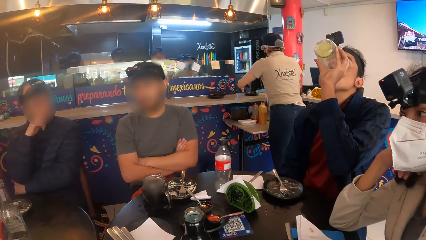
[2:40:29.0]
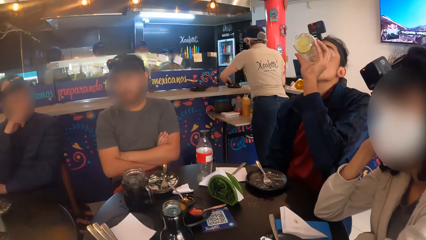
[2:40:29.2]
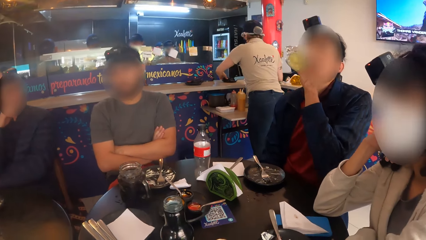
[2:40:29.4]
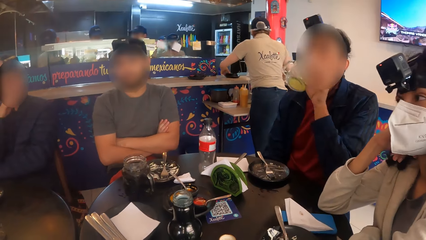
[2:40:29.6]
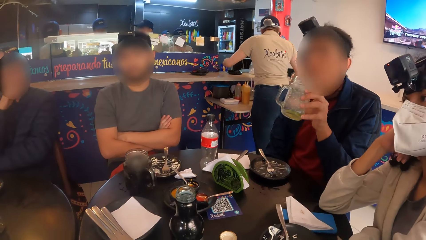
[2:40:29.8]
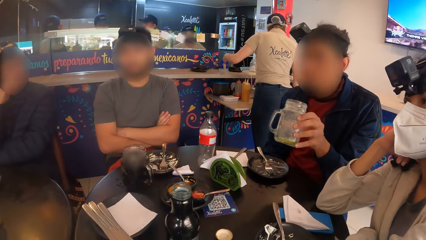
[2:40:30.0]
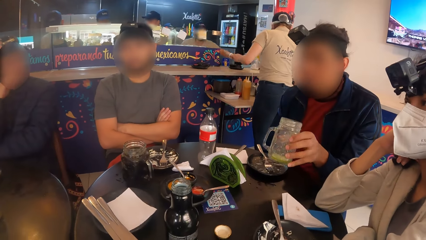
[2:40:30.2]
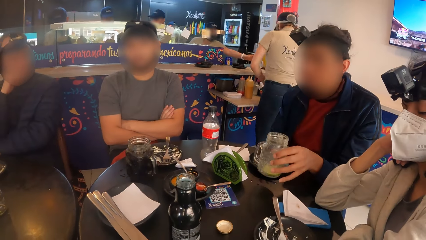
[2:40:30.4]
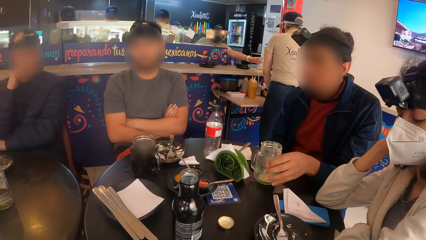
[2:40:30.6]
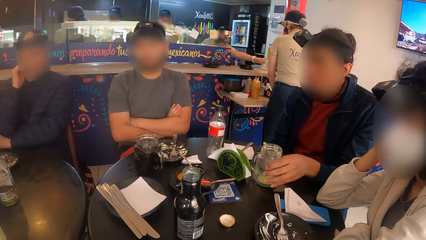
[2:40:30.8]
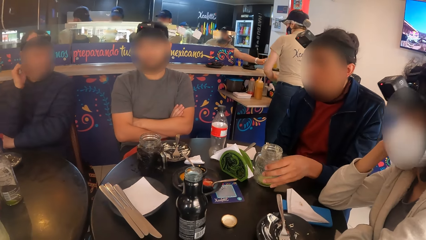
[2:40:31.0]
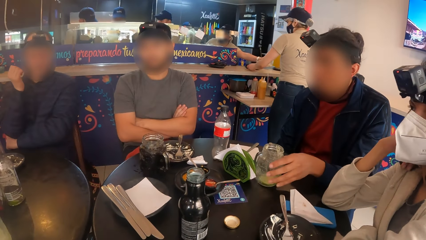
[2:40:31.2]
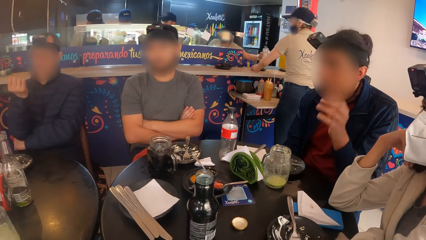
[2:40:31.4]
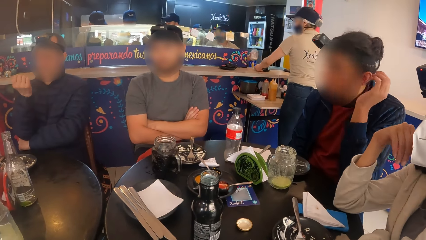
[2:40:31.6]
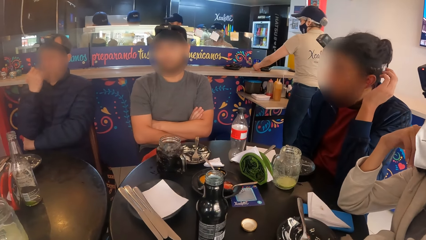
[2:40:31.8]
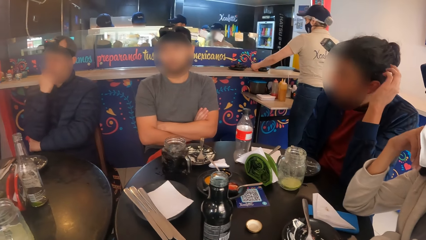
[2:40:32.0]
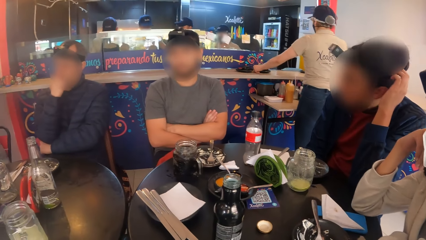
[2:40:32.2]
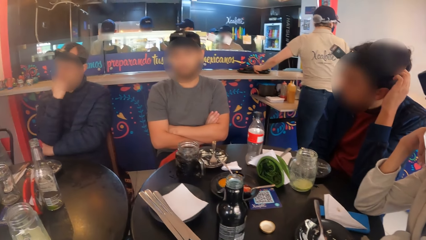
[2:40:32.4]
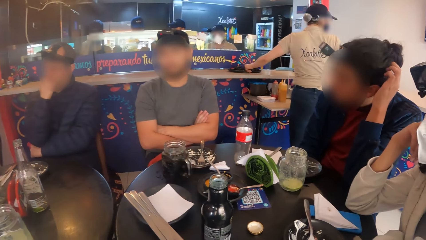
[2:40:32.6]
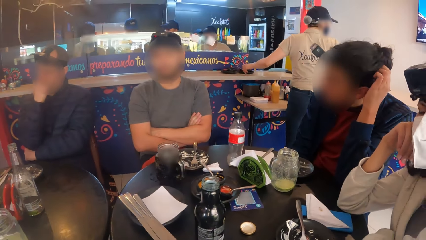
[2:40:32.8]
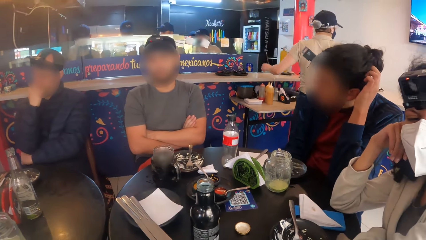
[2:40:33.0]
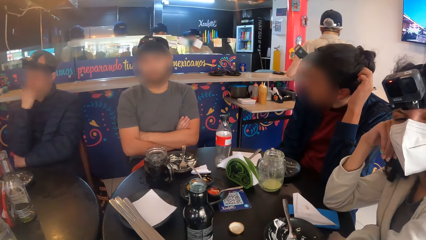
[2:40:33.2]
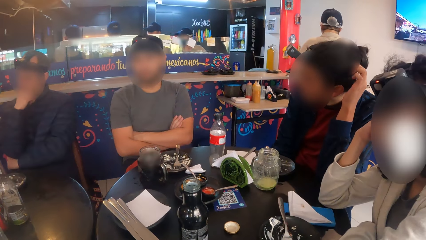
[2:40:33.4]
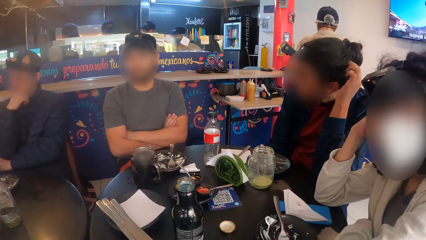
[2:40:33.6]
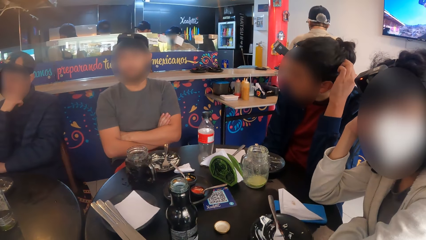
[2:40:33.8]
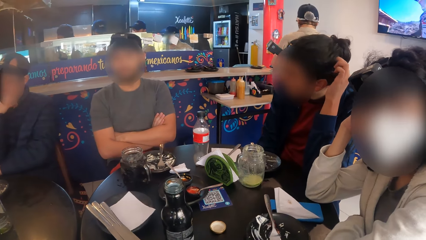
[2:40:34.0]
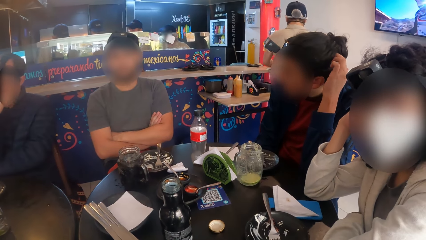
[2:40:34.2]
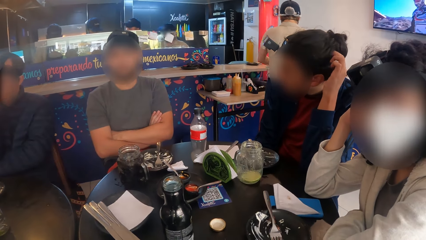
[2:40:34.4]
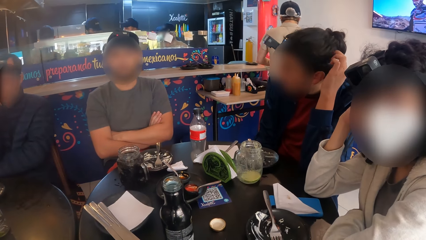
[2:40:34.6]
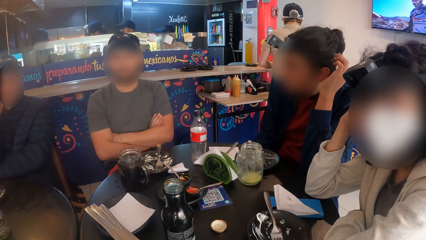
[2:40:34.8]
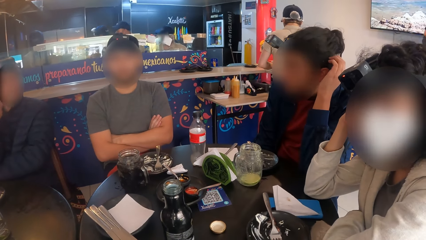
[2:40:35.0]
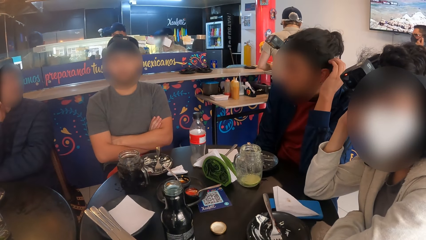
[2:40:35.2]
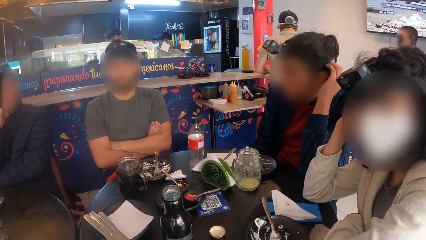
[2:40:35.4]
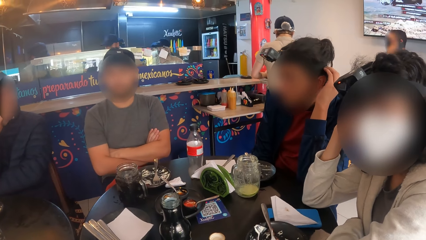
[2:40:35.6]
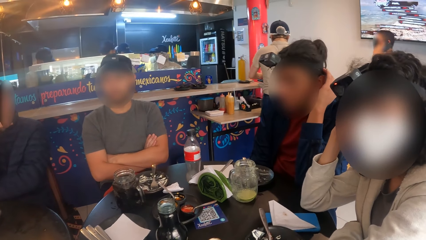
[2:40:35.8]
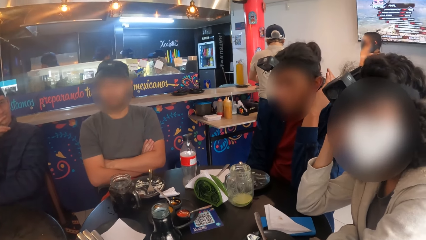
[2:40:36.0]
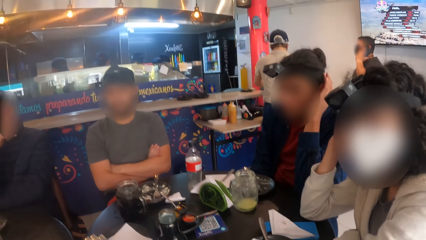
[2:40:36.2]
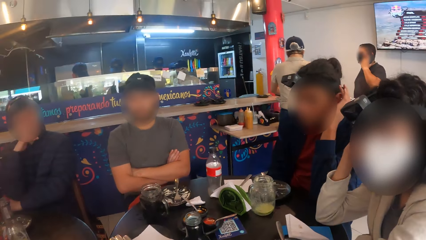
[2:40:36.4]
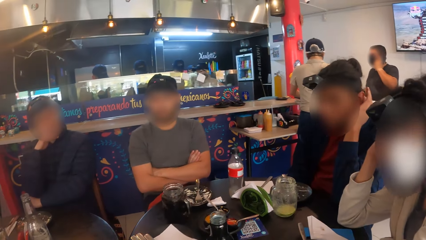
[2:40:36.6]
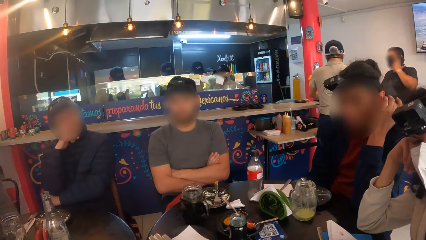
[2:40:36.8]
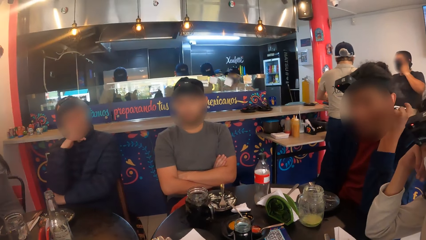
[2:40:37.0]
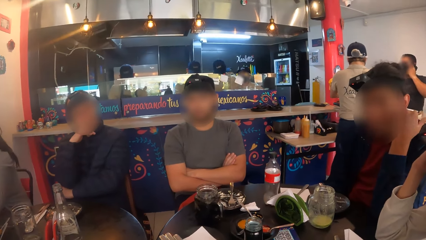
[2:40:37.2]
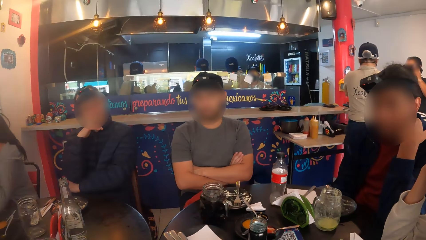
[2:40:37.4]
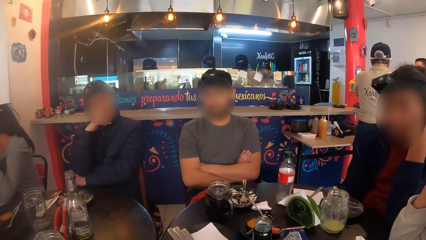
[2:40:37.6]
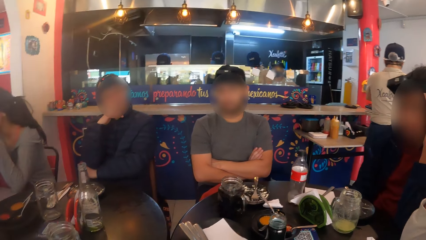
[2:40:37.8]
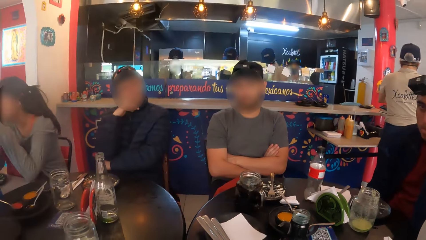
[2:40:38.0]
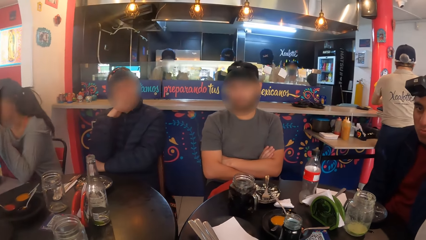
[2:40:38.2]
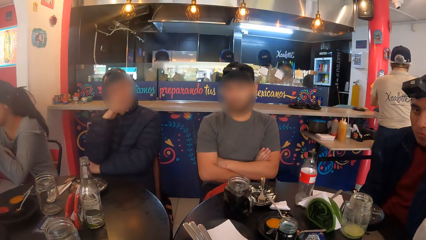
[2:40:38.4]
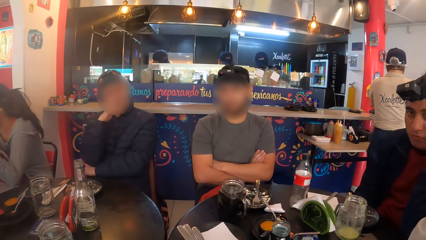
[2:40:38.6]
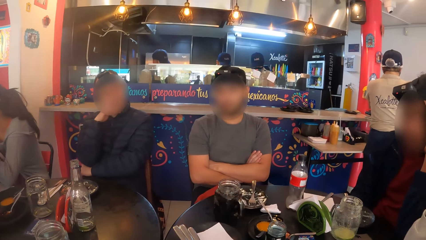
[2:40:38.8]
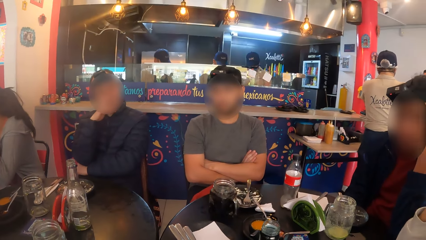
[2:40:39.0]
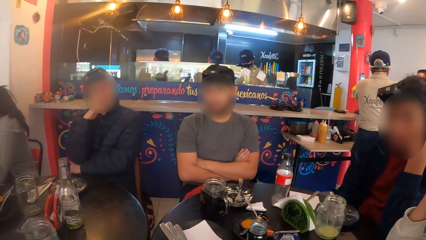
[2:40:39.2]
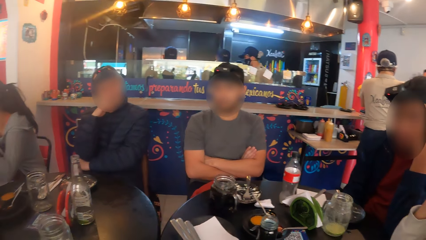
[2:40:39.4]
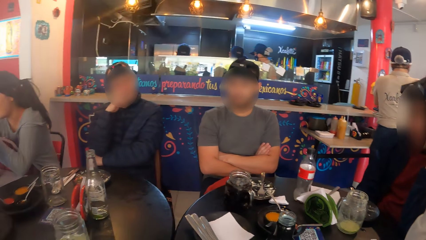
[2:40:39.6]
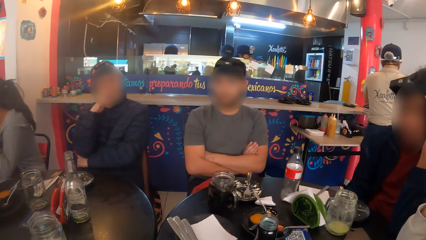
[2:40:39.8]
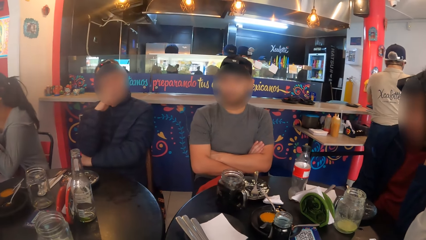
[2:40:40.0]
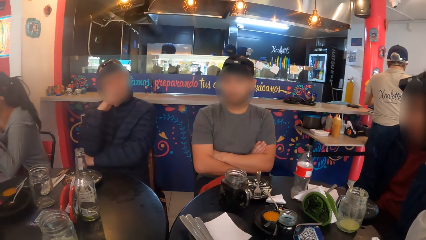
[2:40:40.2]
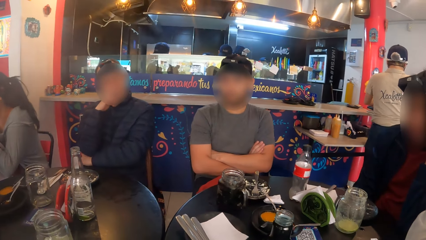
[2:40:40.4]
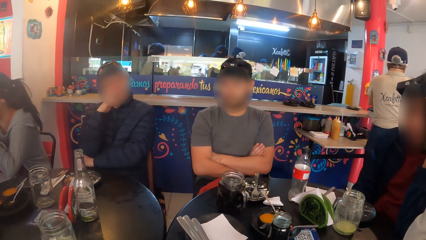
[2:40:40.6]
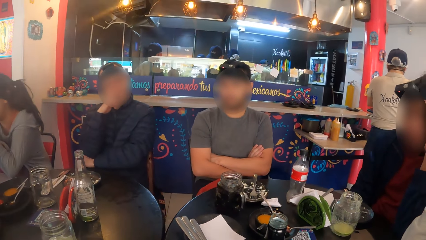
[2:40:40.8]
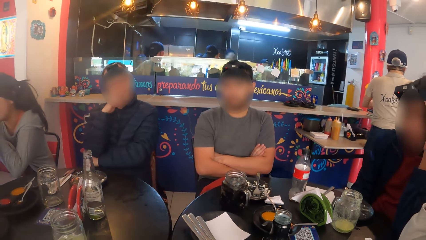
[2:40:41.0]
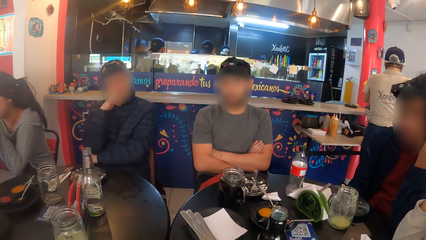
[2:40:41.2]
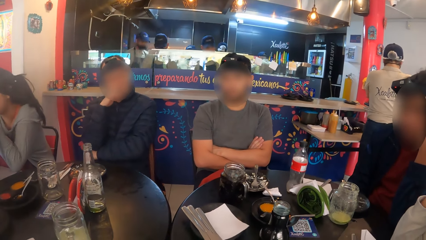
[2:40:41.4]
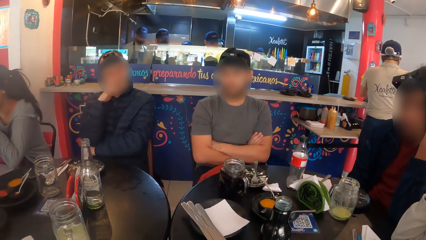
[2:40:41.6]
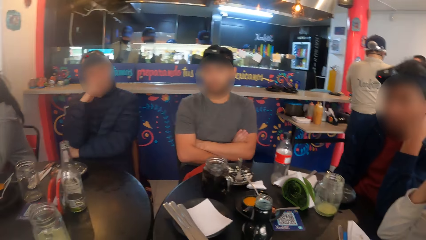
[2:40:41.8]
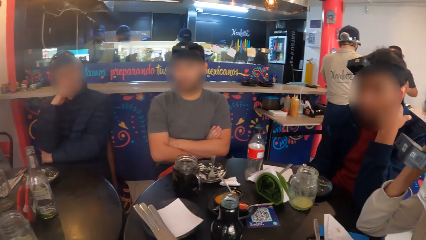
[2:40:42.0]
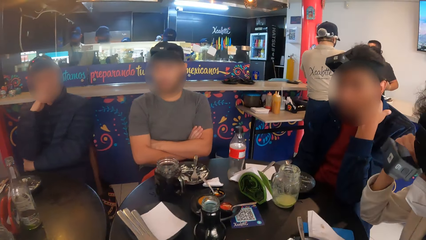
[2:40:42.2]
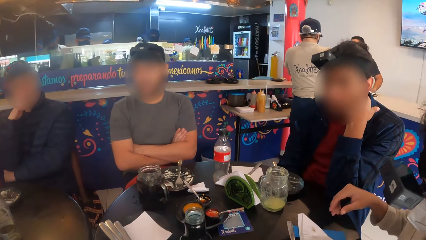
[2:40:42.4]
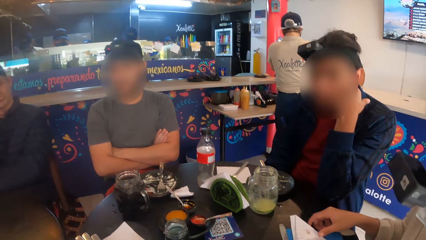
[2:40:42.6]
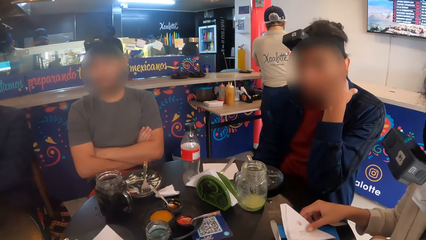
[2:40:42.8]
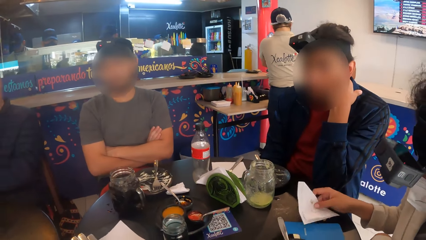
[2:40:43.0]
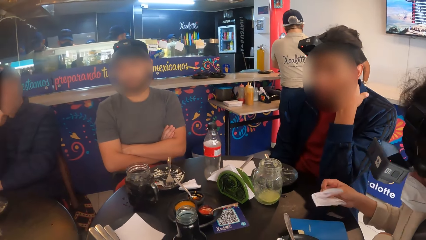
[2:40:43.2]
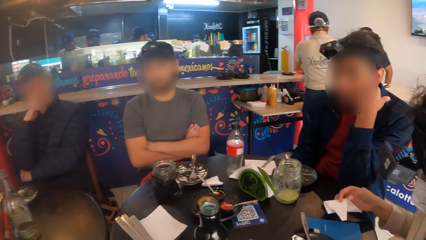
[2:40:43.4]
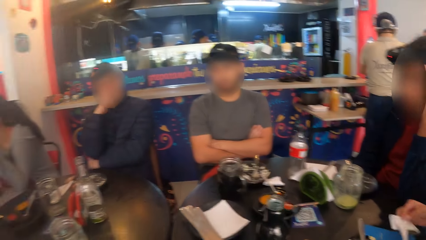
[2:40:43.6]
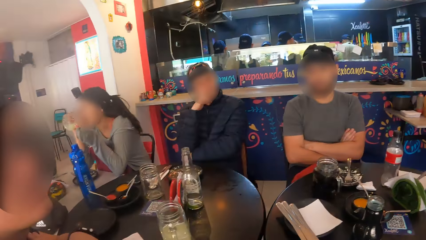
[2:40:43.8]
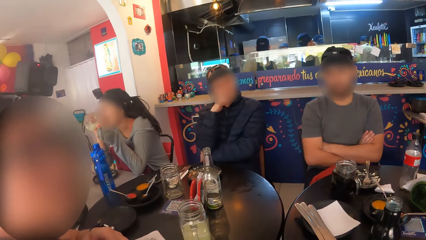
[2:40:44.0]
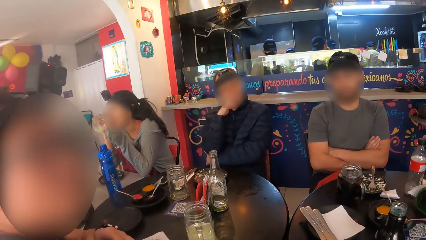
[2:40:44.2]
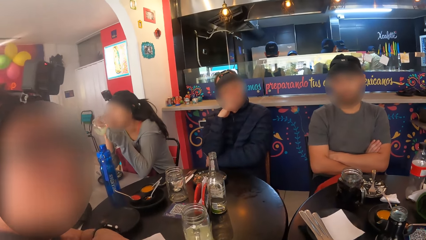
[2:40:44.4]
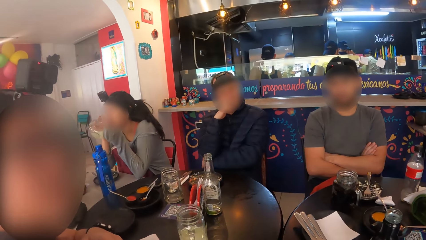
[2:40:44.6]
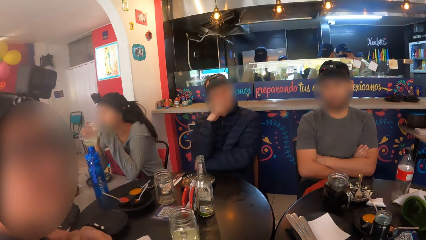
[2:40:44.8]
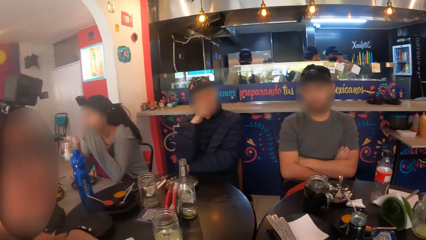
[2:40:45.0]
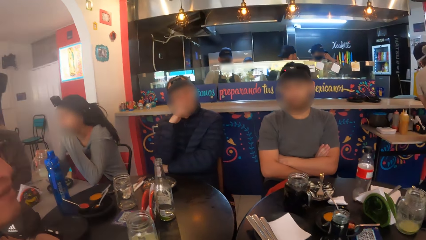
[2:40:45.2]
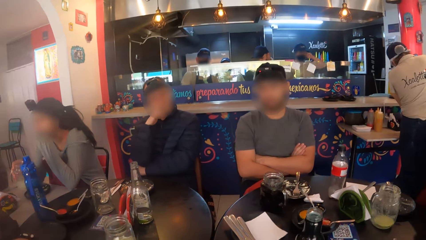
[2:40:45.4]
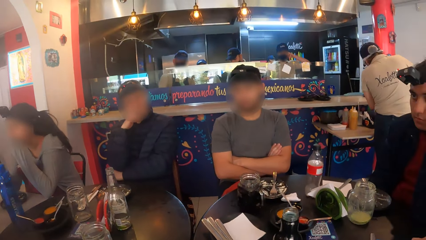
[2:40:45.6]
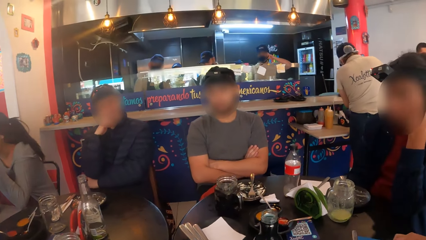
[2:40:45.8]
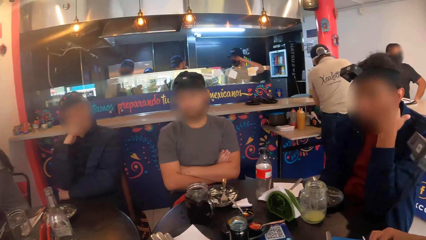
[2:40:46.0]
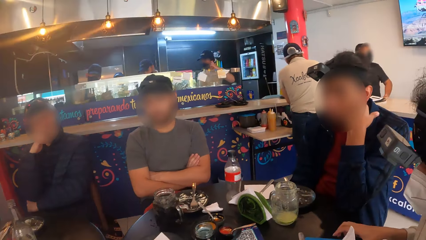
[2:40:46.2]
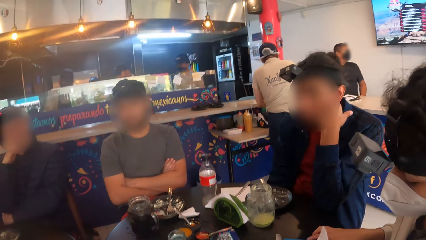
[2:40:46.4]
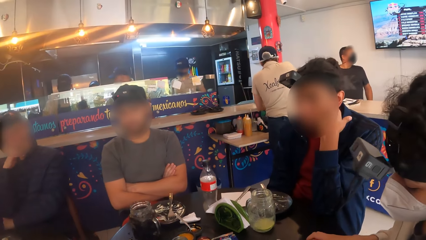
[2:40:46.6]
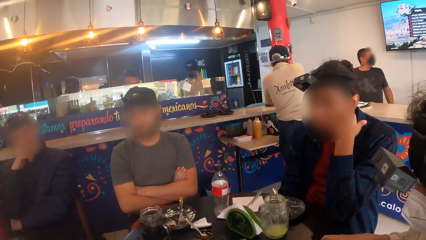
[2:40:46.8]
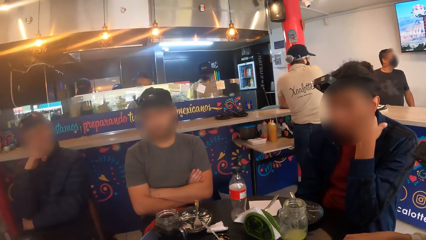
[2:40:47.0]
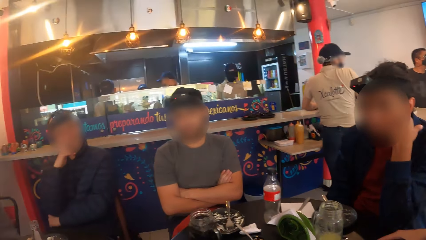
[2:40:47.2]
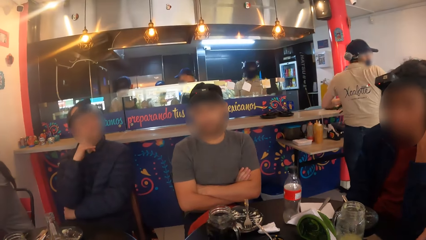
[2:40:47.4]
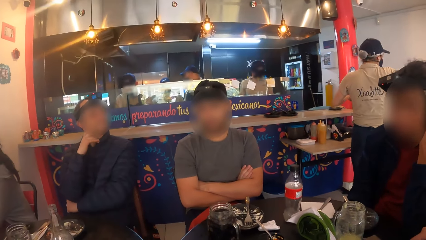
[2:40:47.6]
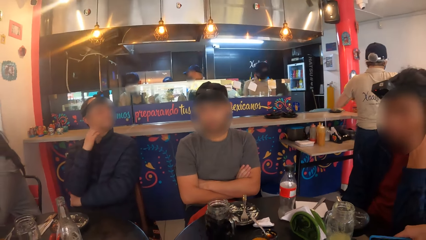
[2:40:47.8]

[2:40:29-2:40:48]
The man keeps the cup of juice on the table with his right hand. The man scratches the hair. The woman carries the tissue from the table with her right hand. The woman touches the serviette. Another woman drinks from a cup of juice with both hands. The other woman drops the cup of juice on the table with her right hand.
